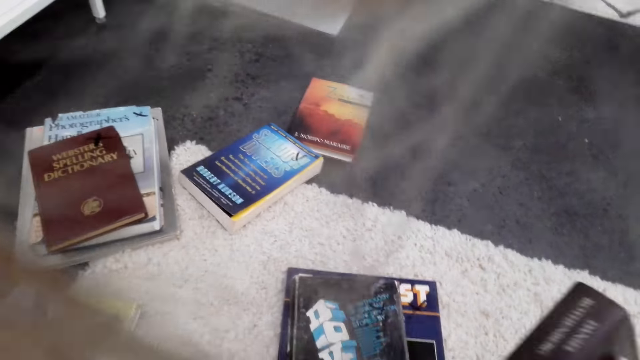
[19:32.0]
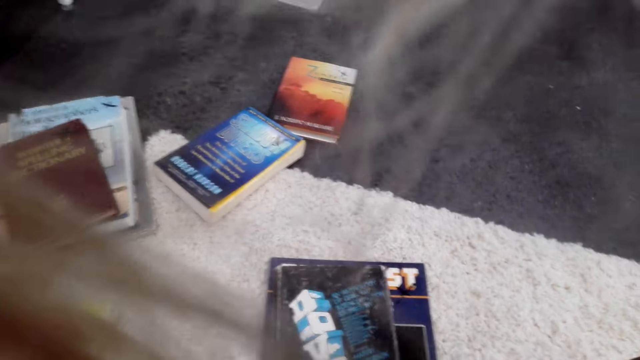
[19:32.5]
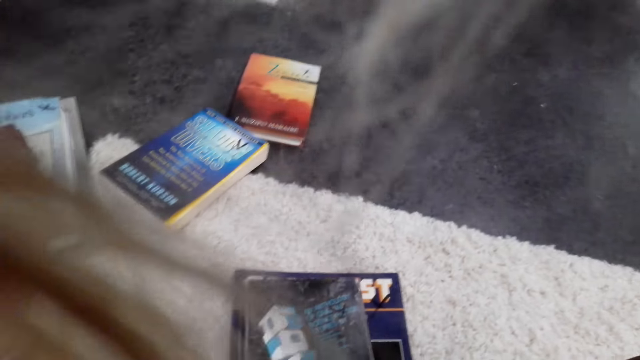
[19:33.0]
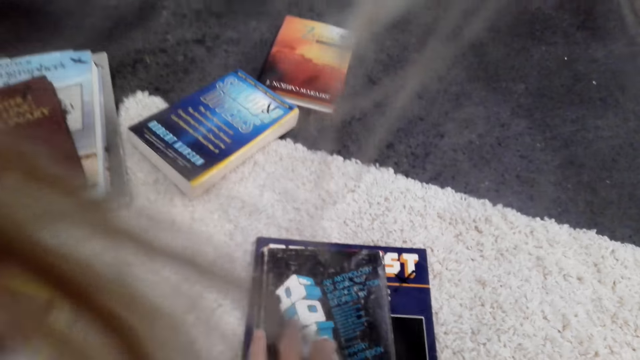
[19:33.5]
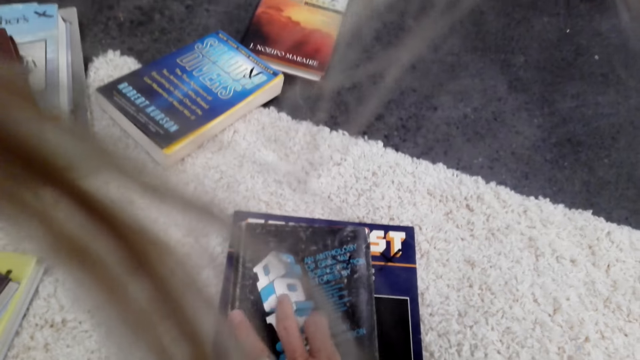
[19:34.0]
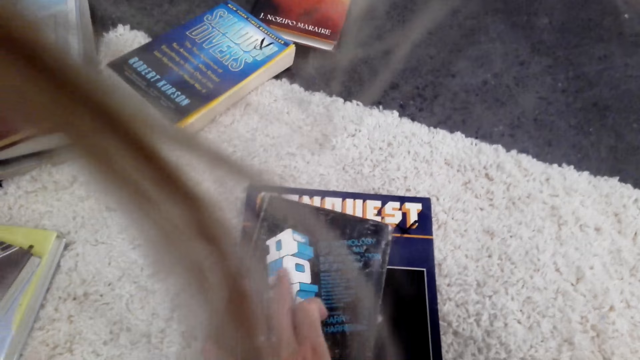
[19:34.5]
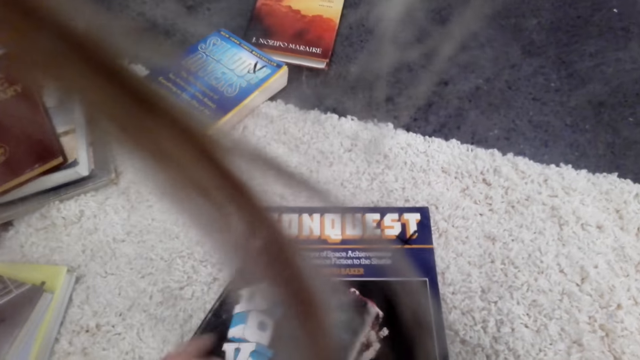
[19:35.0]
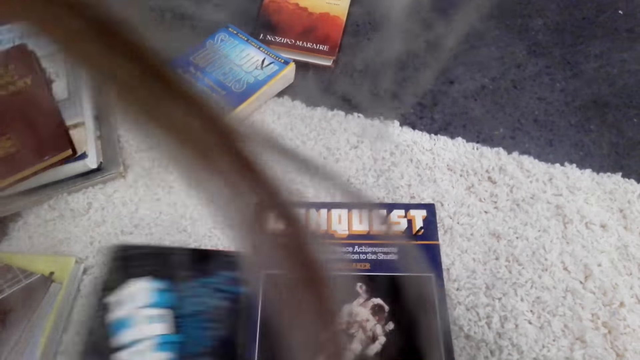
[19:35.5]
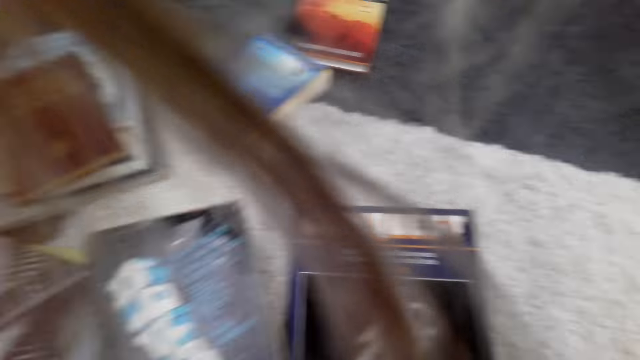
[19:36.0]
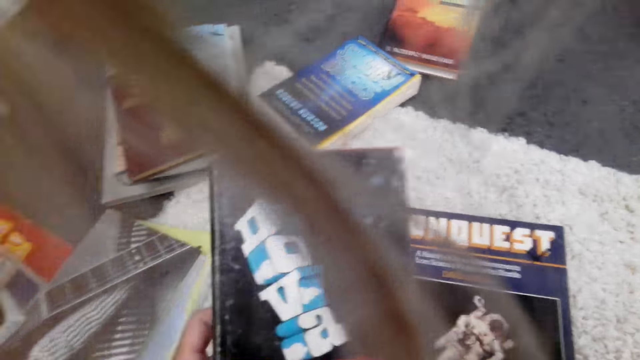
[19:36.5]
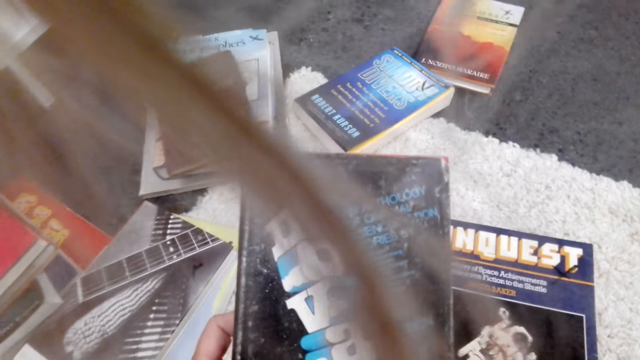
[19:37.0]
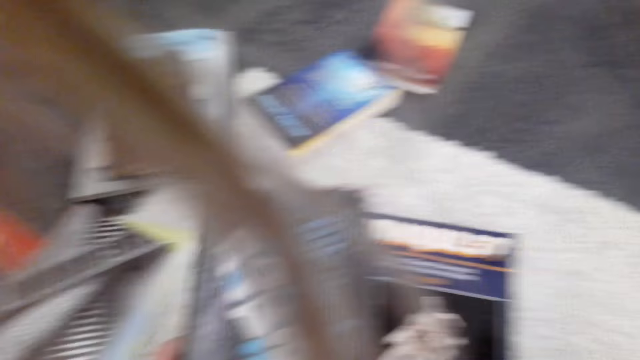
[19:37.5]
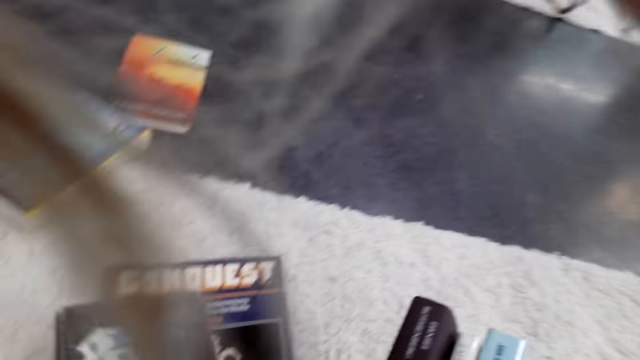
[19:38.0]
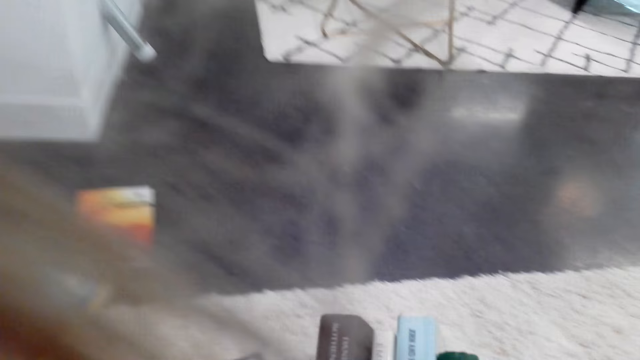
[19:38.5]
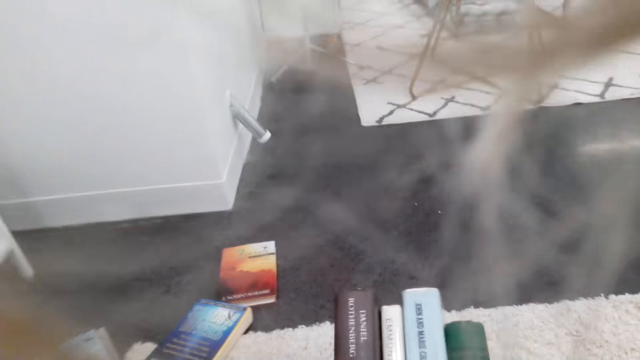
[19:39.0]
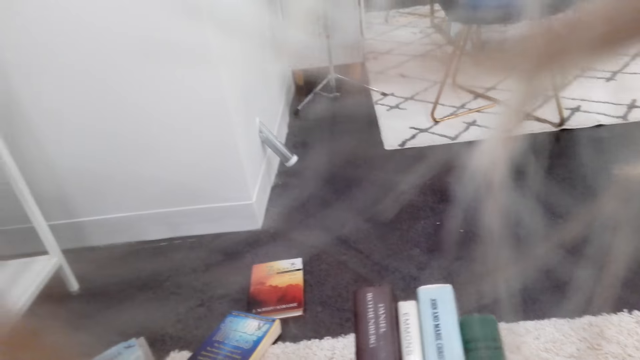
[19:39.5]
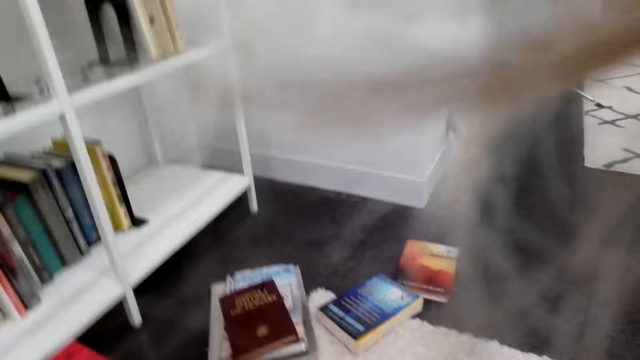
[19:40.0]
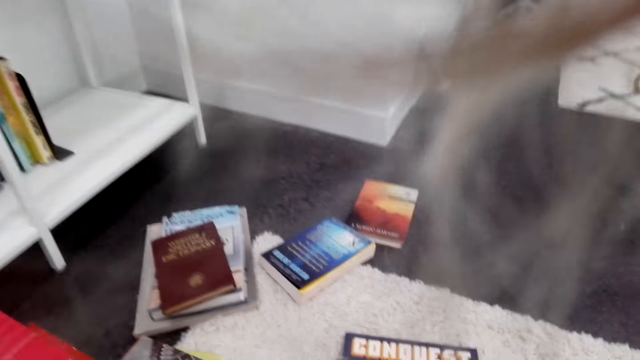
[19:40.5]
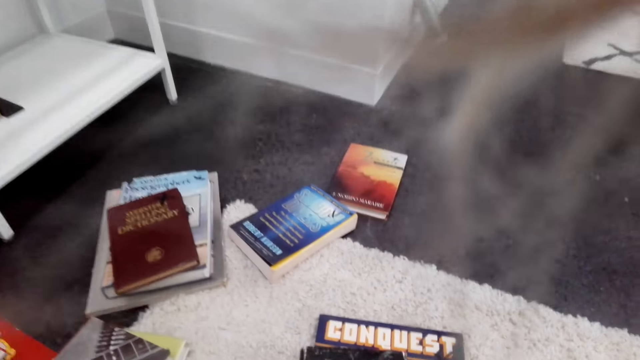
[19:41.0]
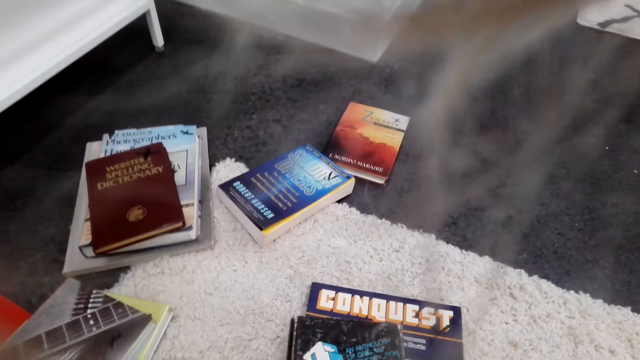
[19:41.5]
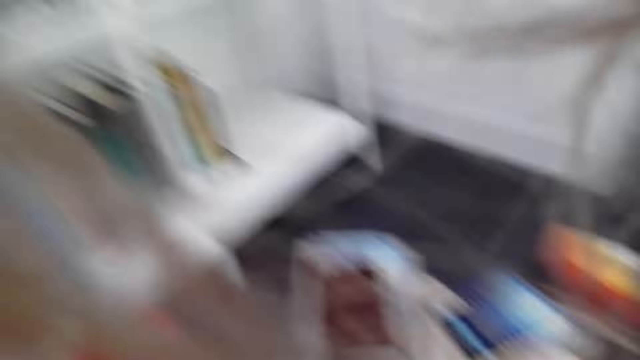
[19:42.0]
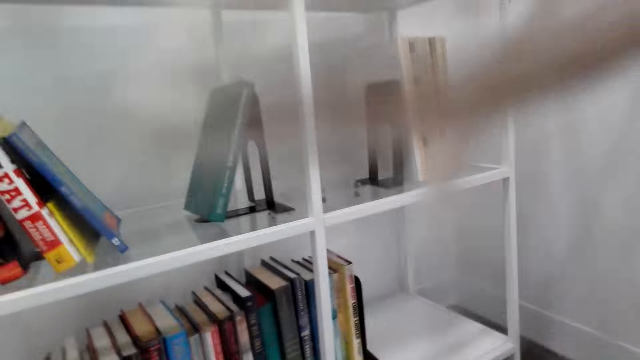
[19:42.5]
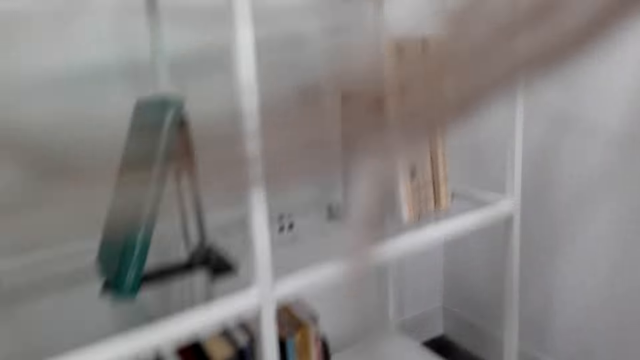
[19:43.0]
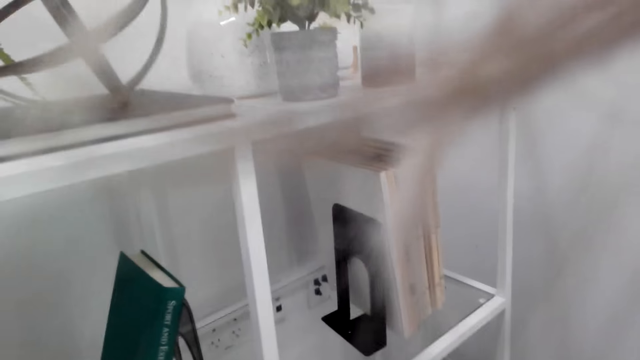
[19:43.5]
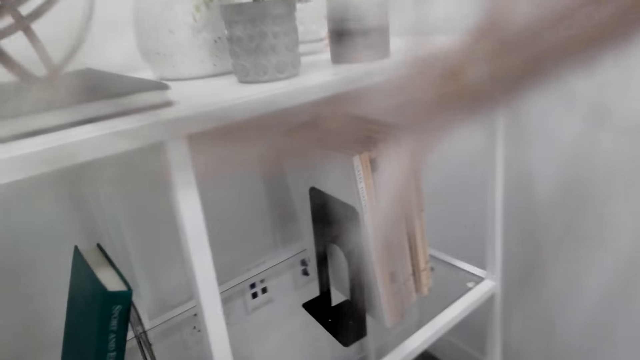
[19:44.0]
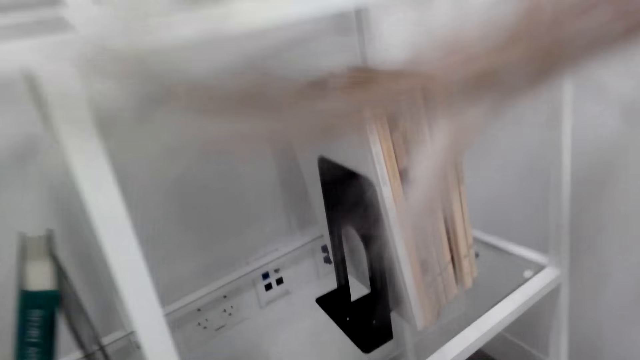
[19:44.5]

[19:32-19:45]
The camera wearer picks up a book on the carpet. They check the book. They place the book on another, pick up books, and stare at the book on the floor. They stare at the bookshelf.

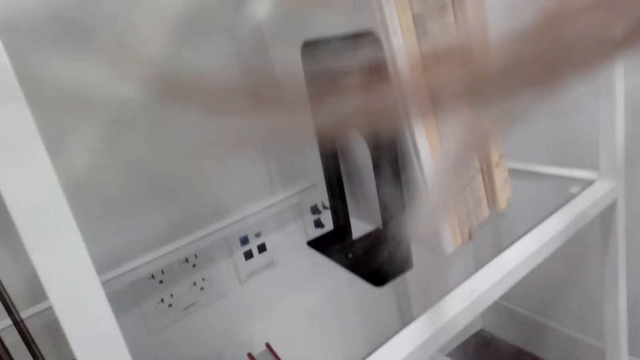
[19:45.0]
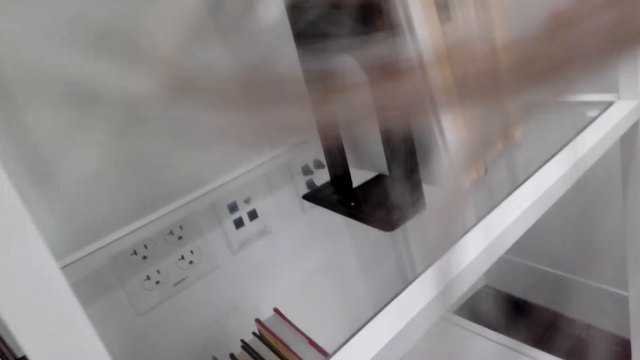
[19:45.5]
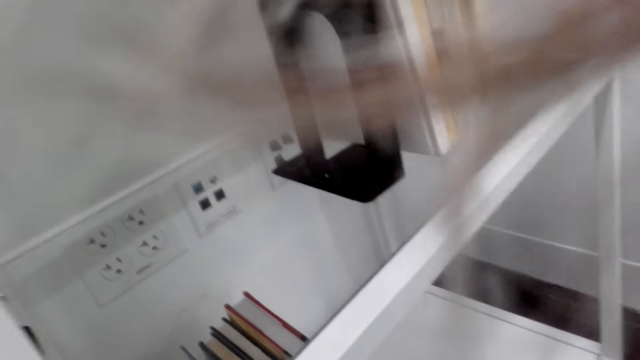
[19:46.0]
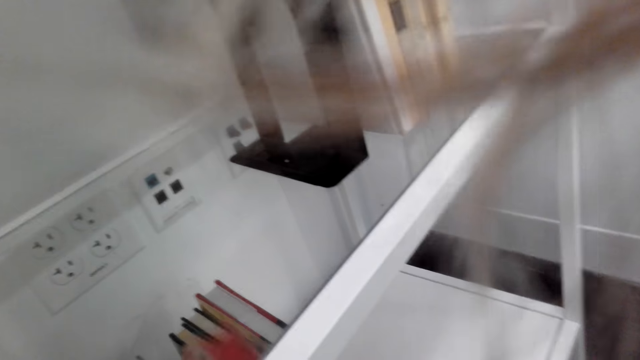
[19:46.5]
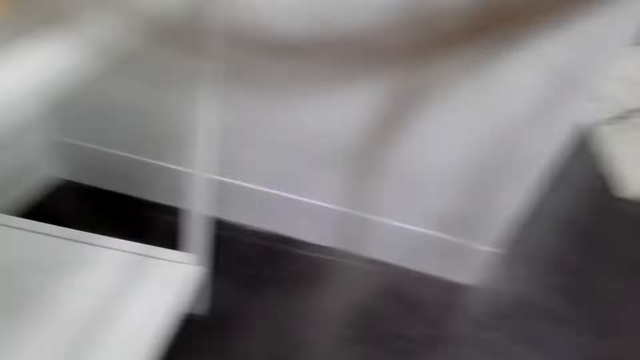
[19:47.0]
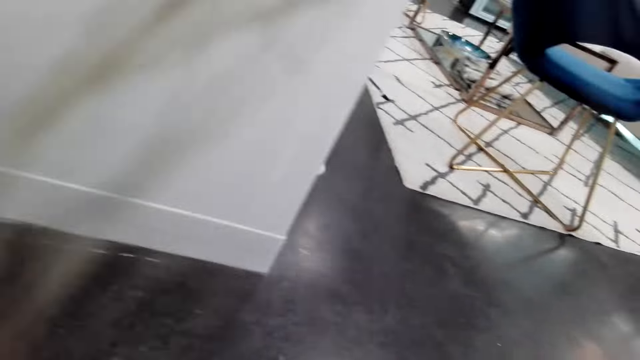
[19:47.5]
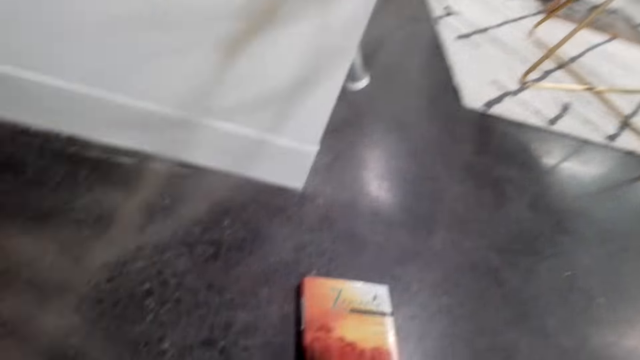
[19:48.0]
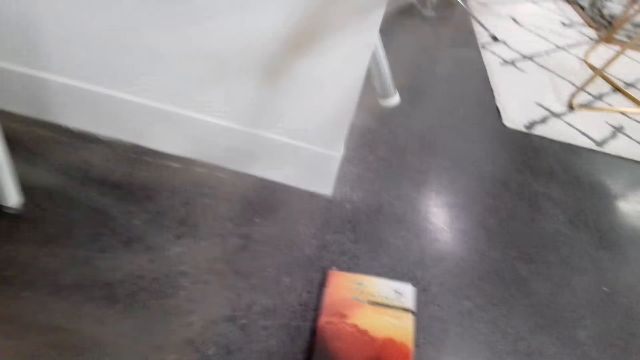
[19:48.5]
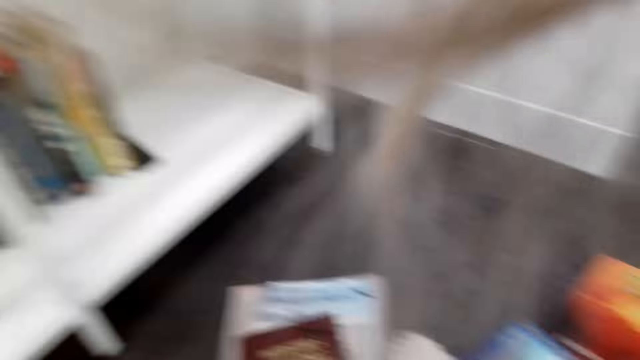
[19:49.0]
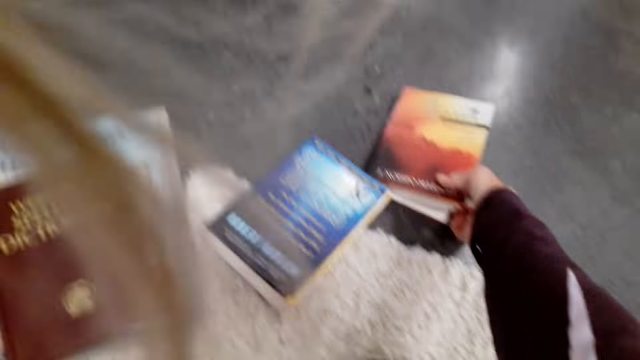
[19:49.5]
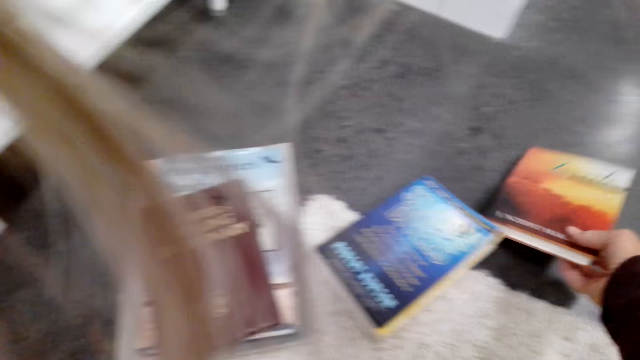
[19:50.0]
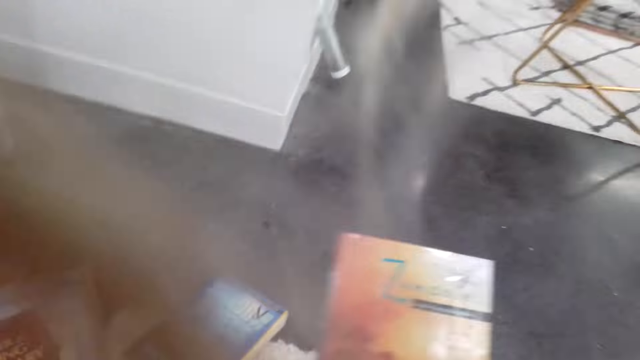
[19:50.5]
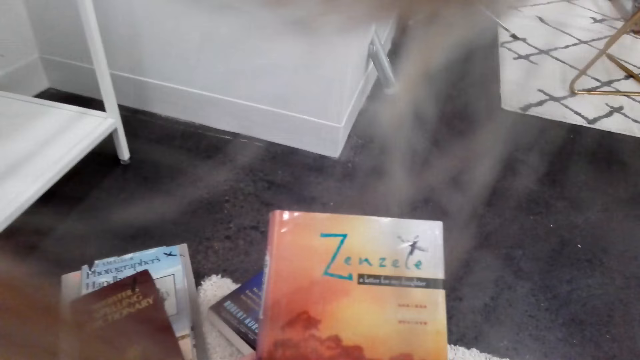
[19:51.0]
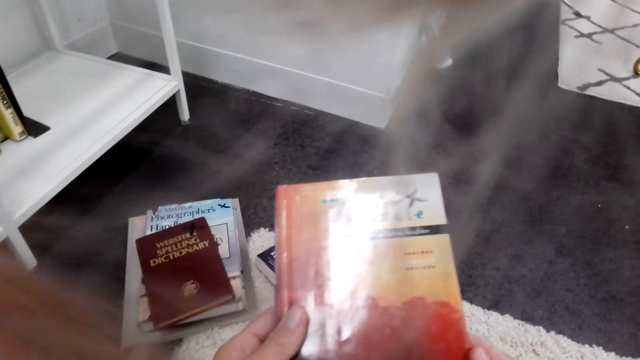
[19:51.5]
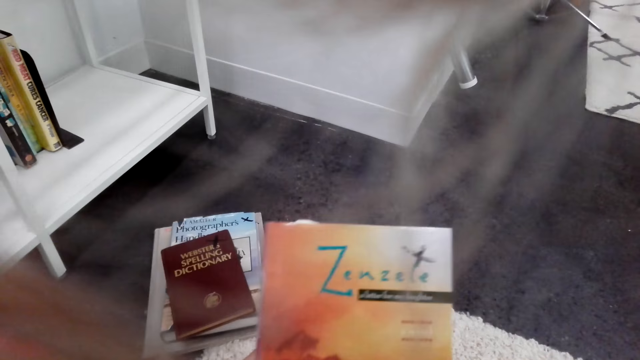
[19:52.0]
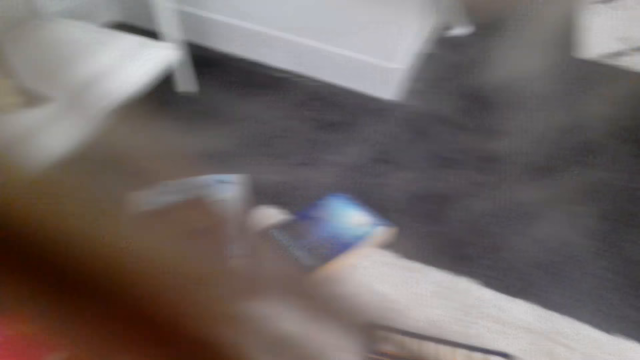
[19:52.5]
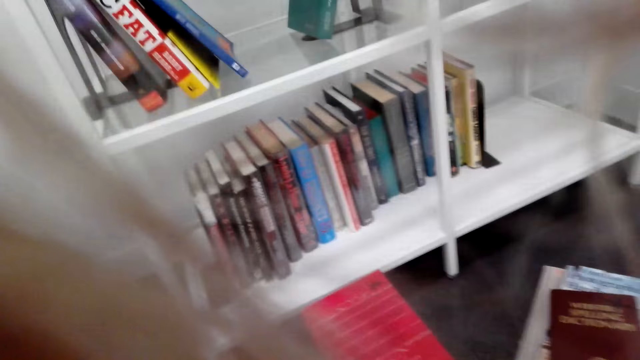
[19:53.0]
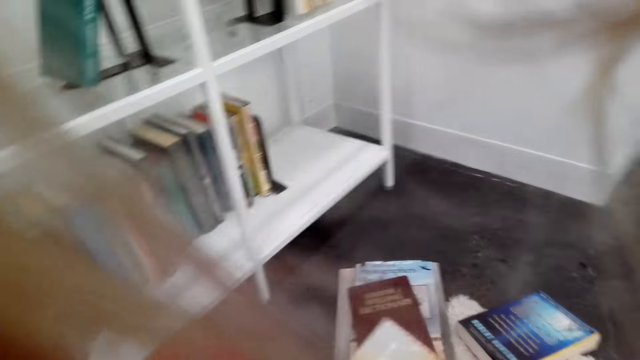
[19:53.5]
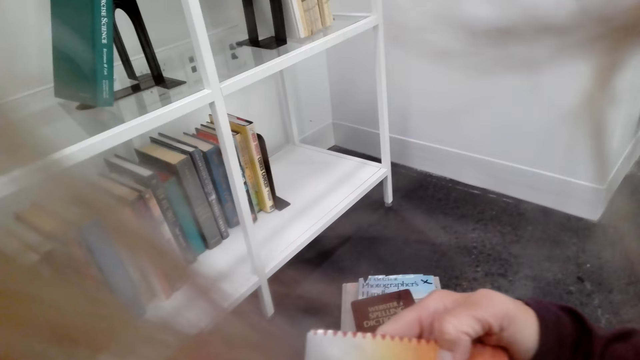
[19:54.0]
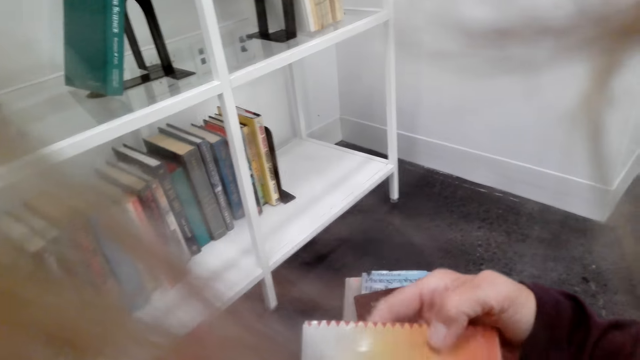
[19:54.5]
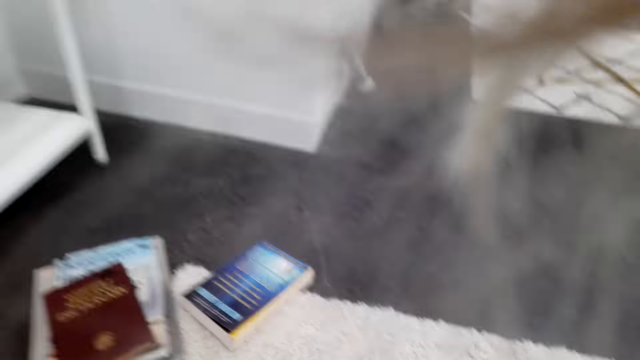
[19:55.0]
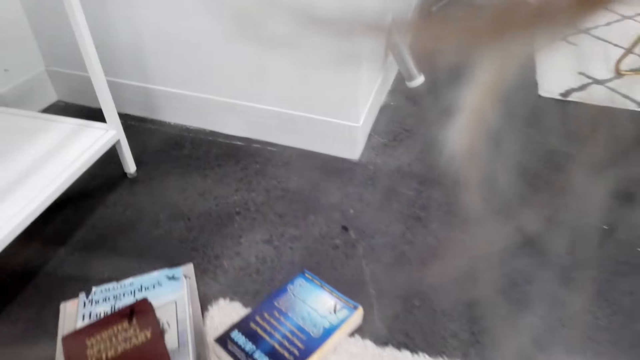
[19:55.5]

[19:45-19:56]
The camera wearer places the books on the shelf. They converse, push the books in the bookshelf, turn around, and stare at the books on the floor. They pick up the books on the floor. They check the book. They stare at the books on the floor. They pick up a book, check the book, and look around the floor.
